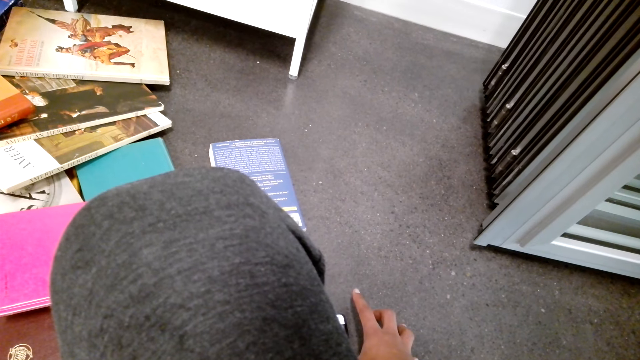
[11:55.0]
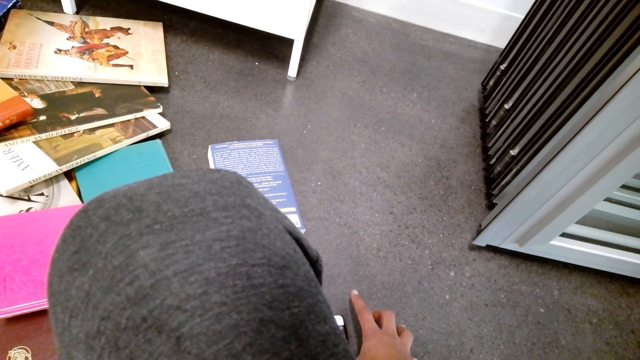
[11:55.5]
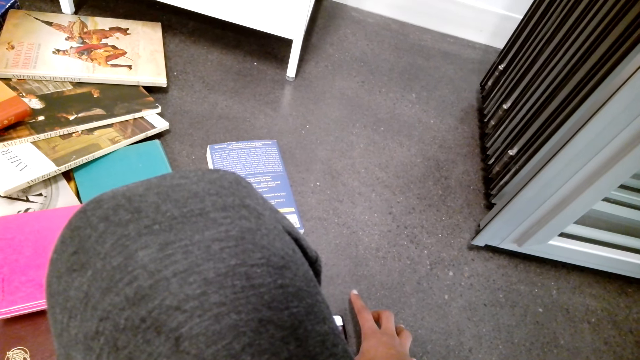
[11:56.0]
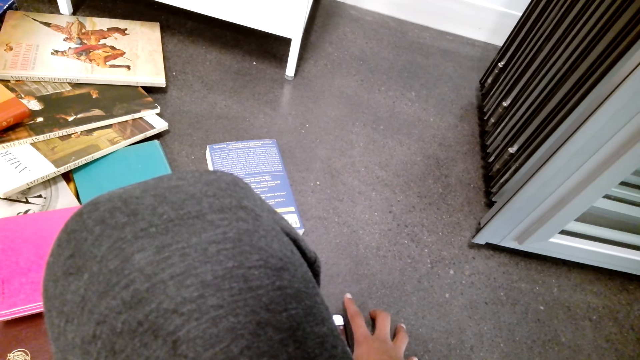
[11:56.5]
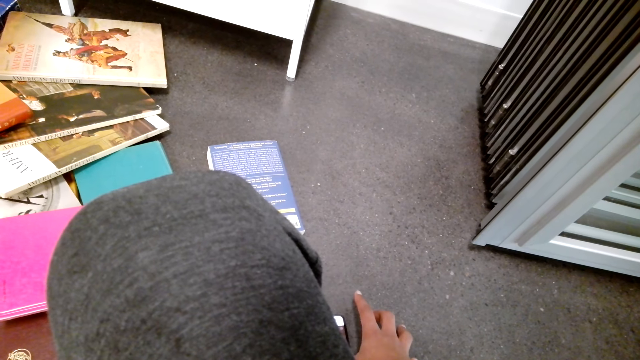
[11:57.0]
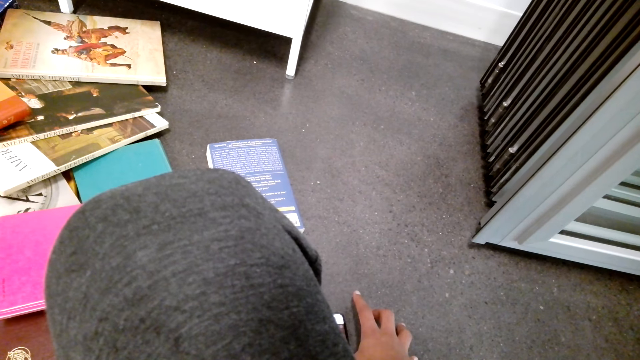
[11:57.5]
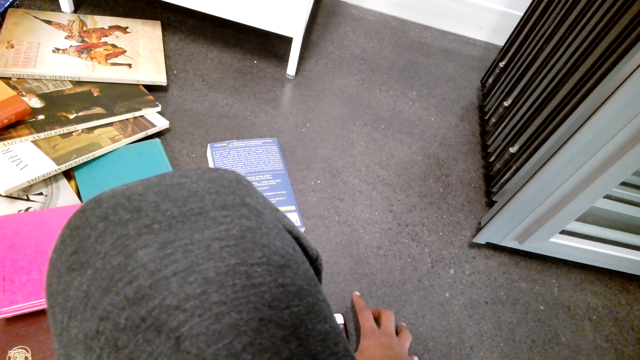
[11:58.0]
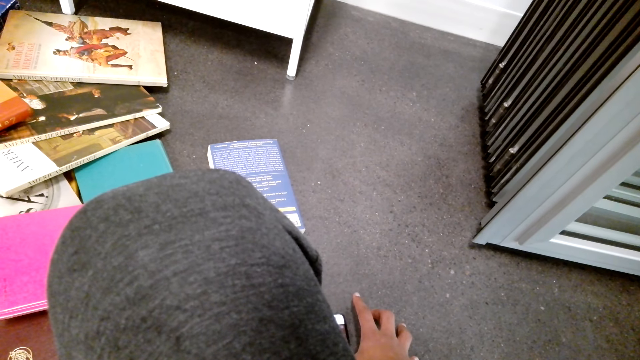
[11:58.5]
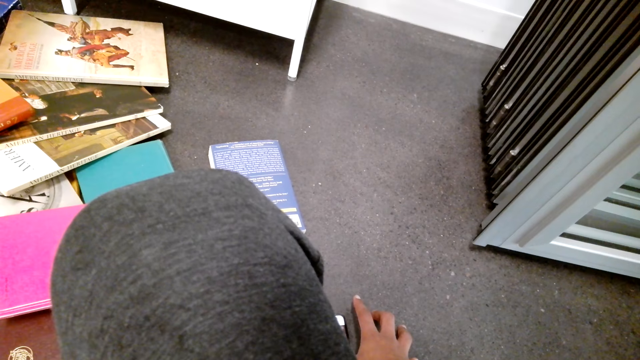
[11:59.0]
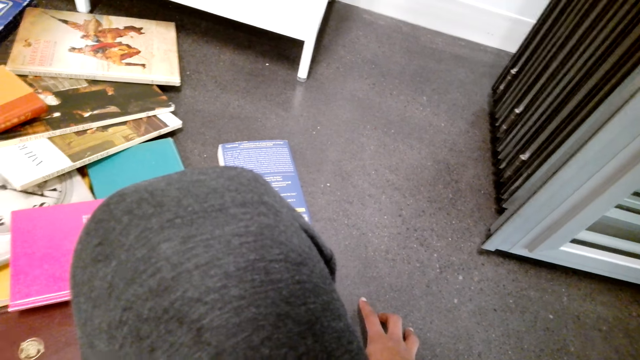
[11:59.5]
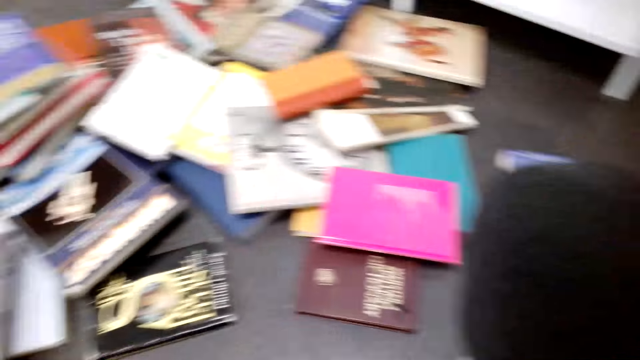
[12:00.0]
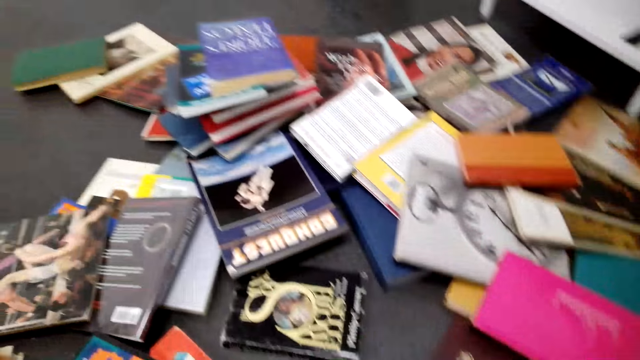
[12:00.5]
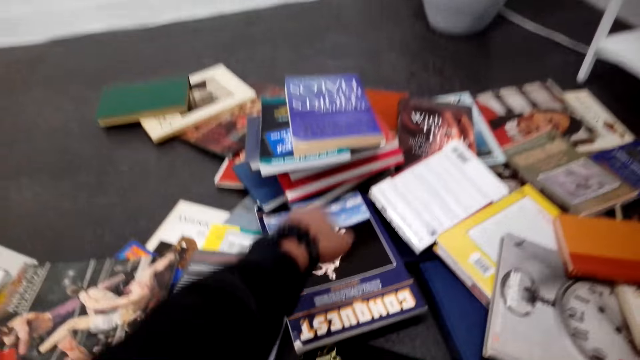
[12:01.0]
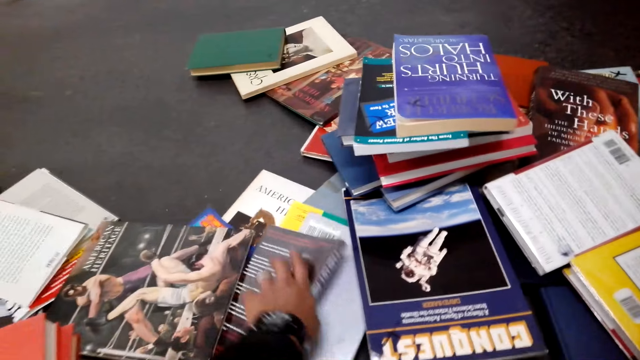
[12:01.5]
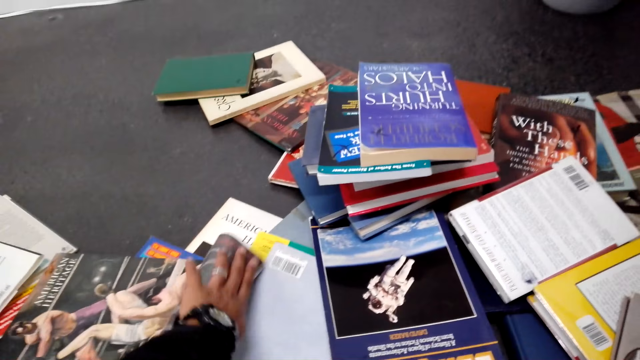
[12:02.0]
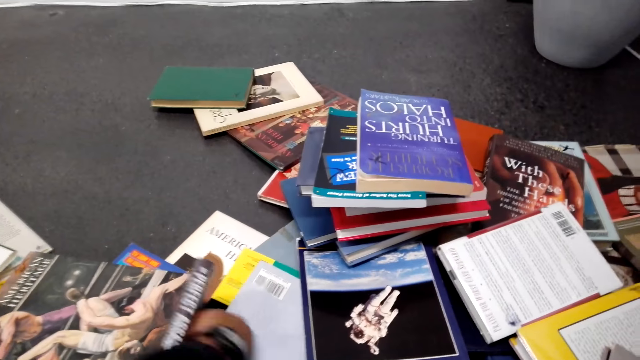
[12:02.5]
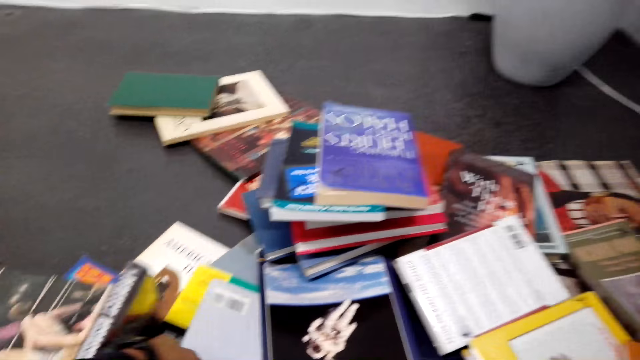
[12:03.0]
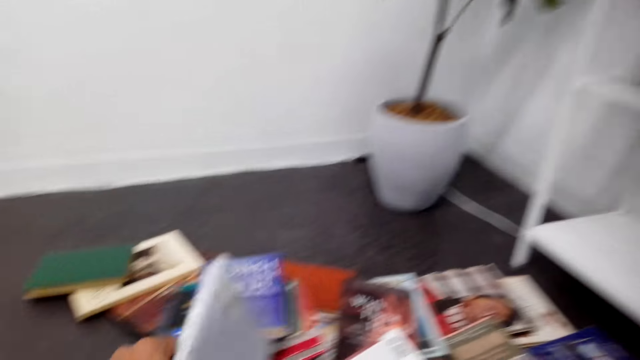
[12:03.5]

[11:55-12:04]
The camera wearer turns around. They pick up a book on the floor. They touch the book.

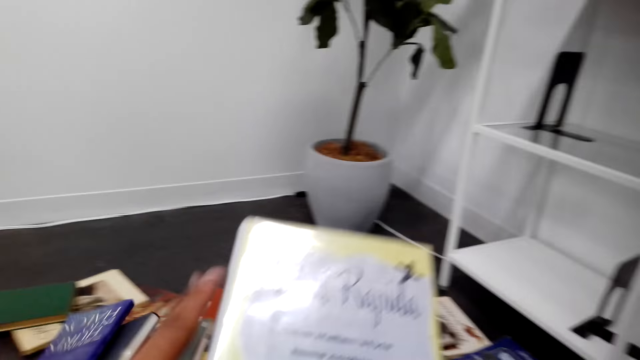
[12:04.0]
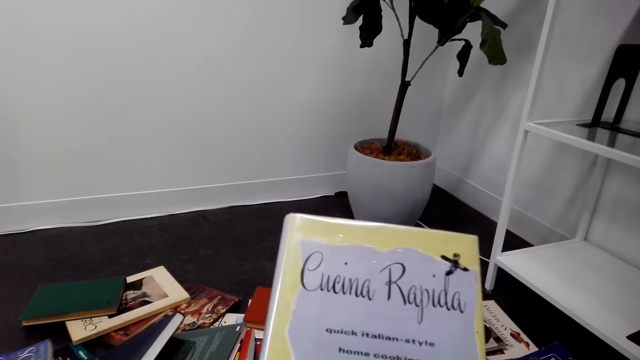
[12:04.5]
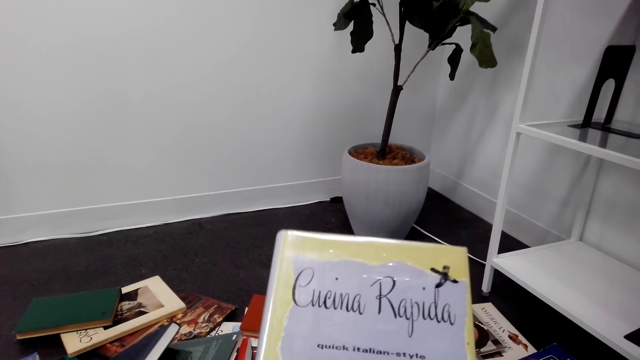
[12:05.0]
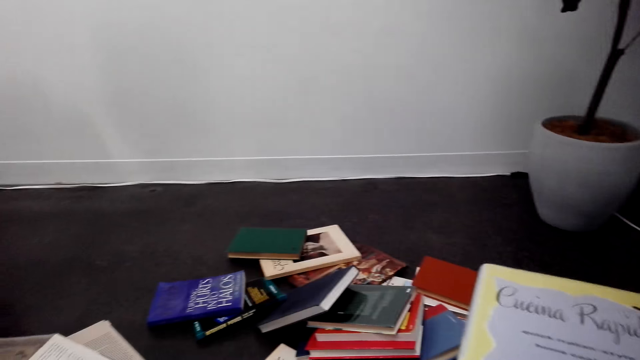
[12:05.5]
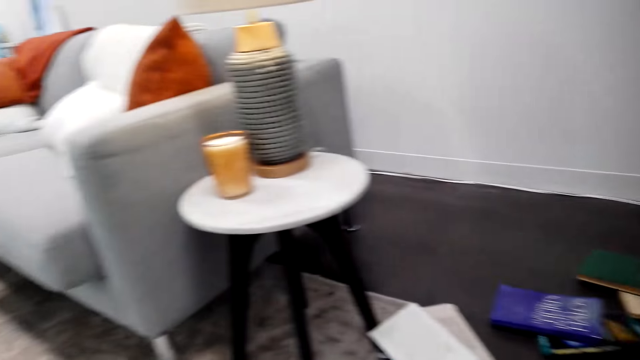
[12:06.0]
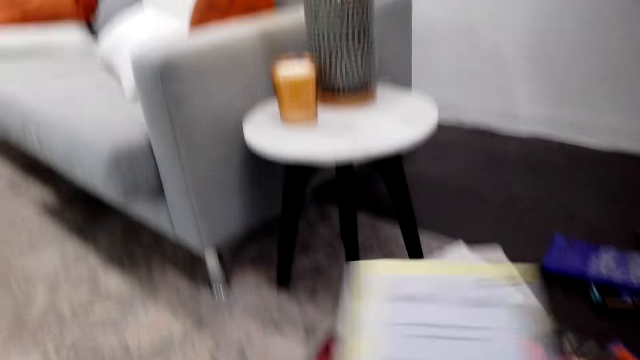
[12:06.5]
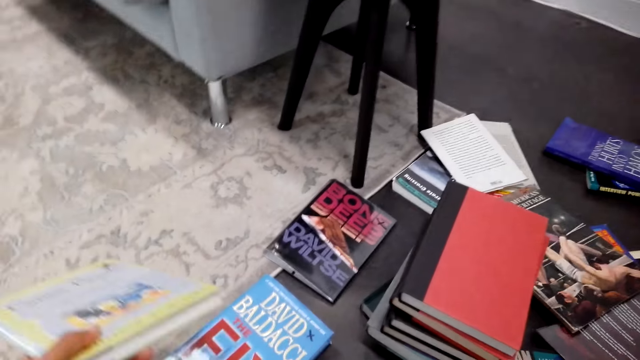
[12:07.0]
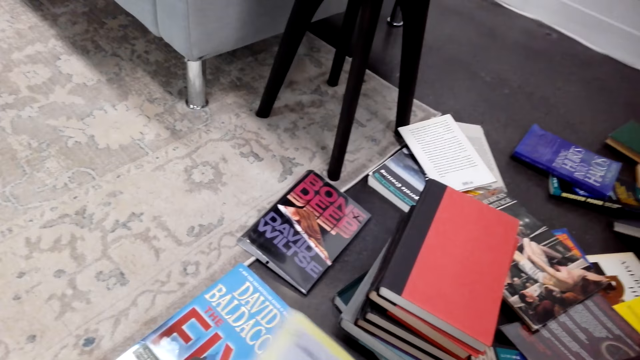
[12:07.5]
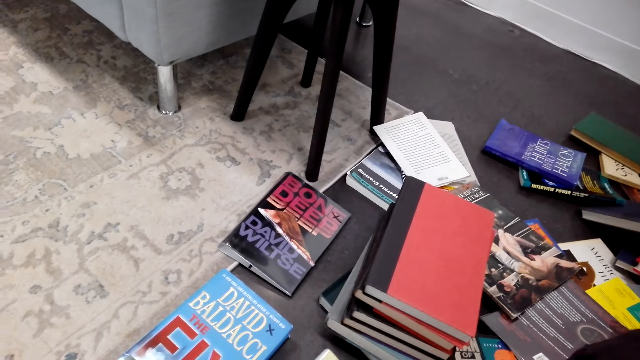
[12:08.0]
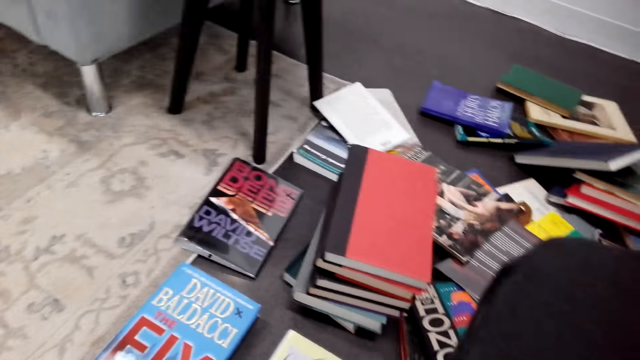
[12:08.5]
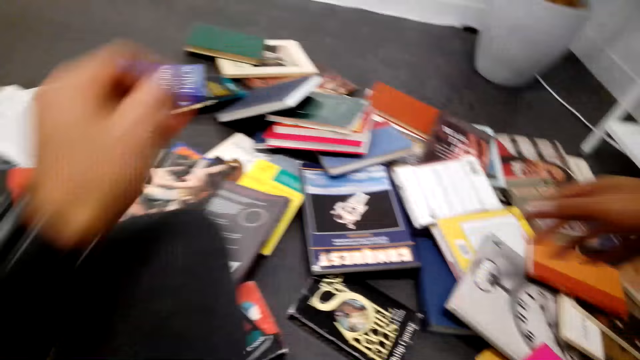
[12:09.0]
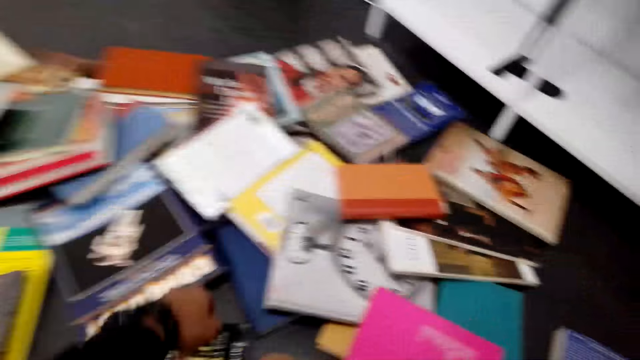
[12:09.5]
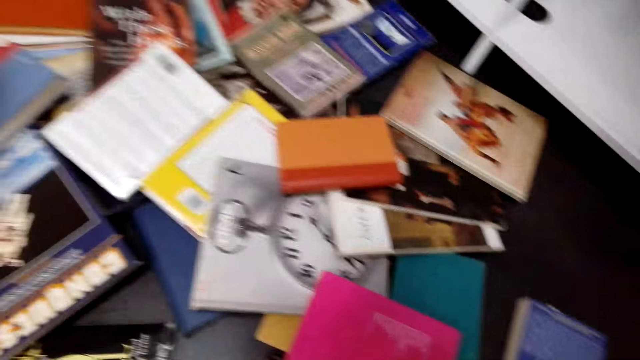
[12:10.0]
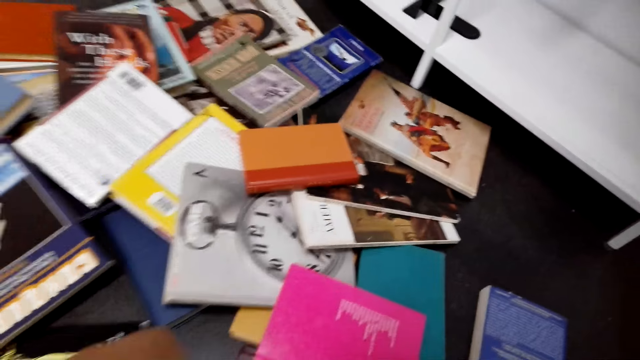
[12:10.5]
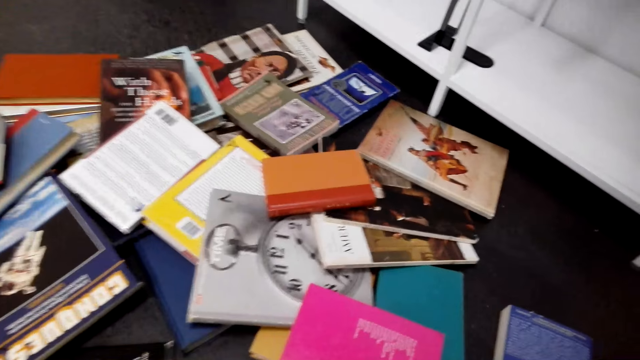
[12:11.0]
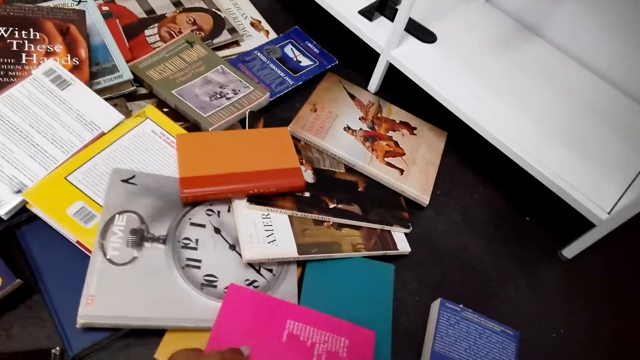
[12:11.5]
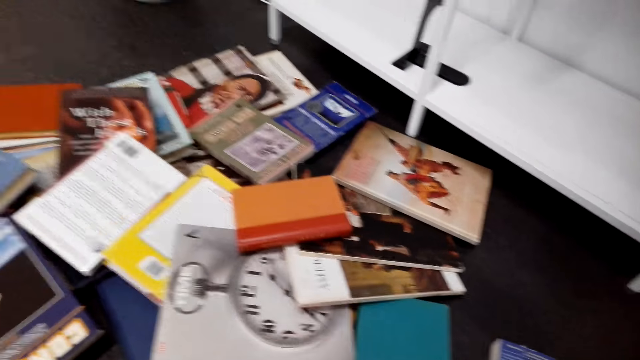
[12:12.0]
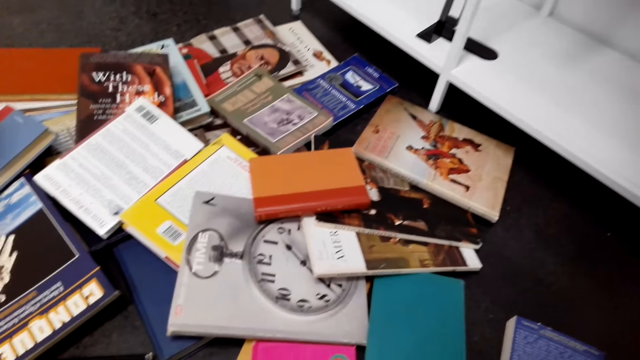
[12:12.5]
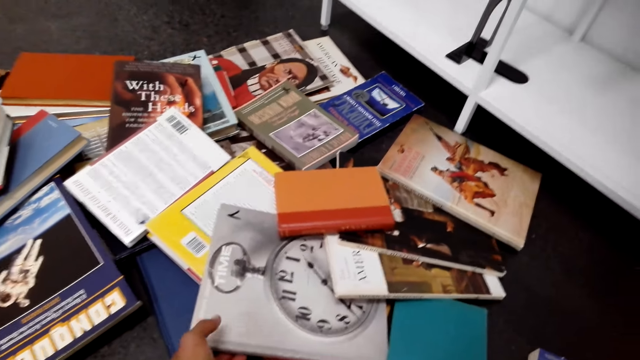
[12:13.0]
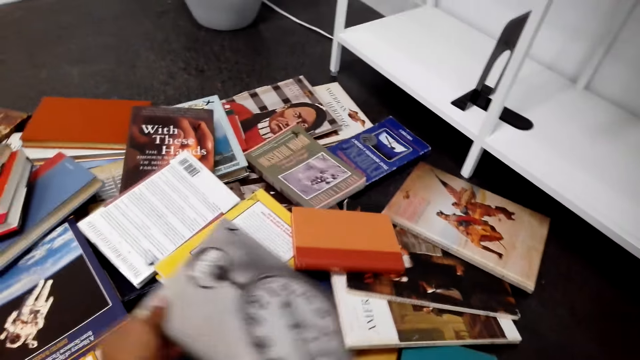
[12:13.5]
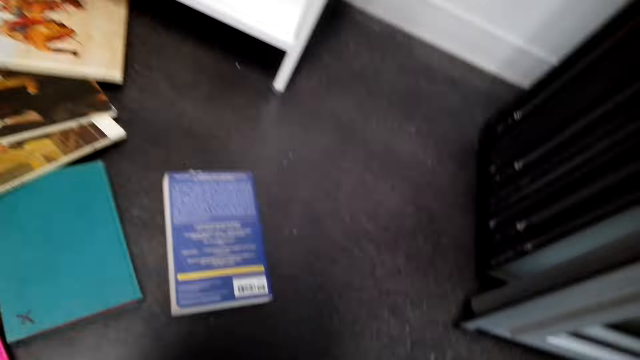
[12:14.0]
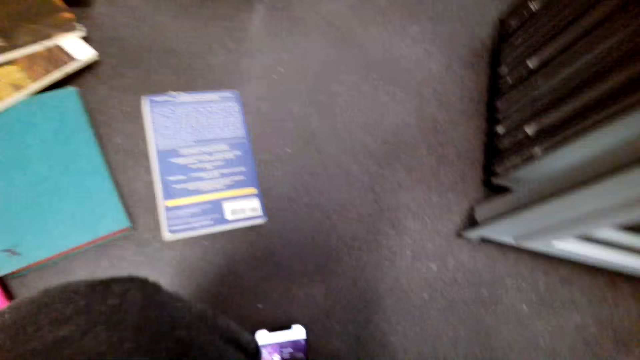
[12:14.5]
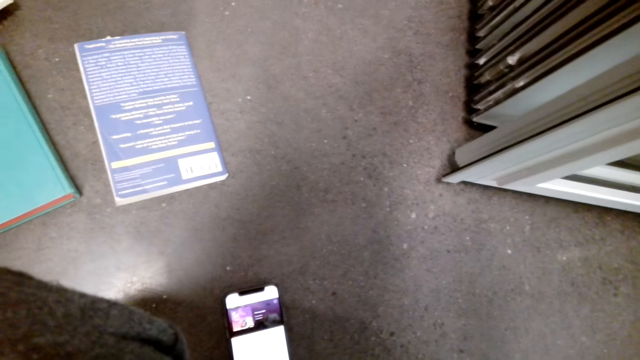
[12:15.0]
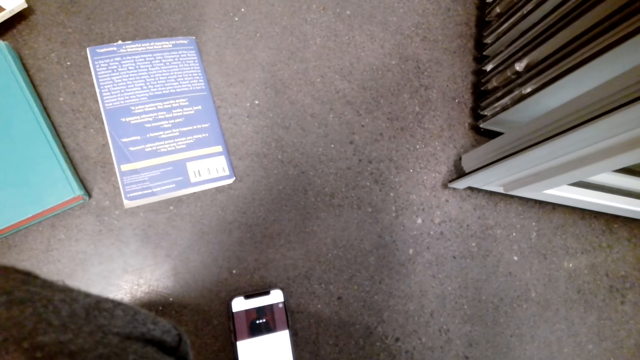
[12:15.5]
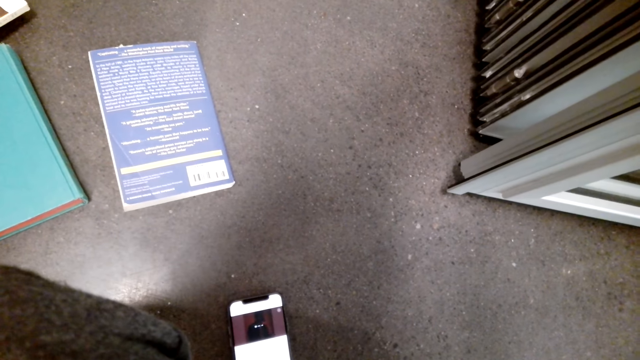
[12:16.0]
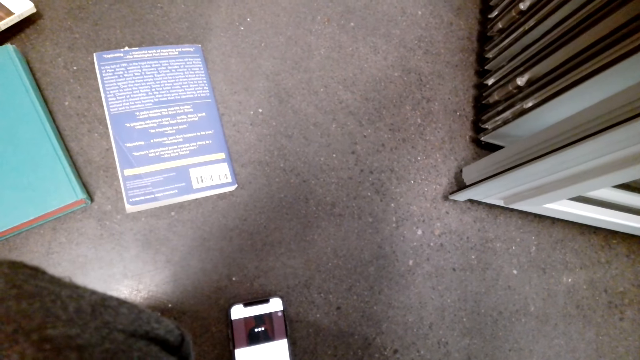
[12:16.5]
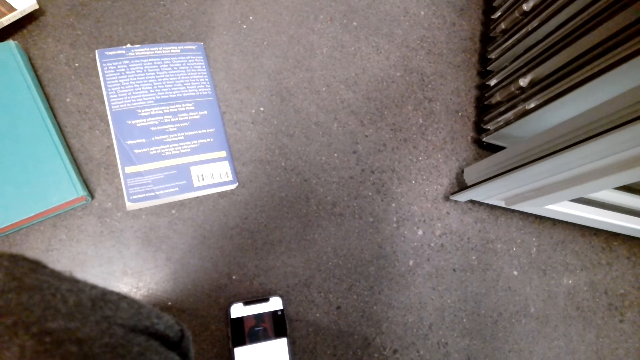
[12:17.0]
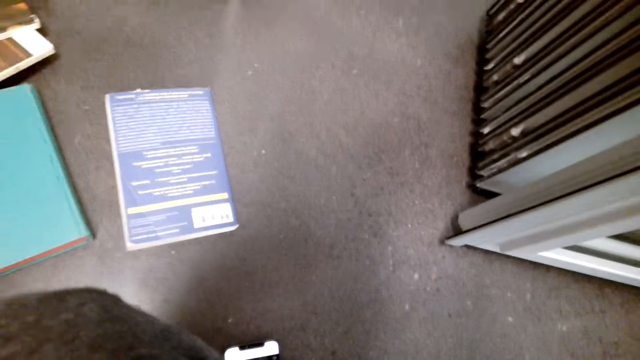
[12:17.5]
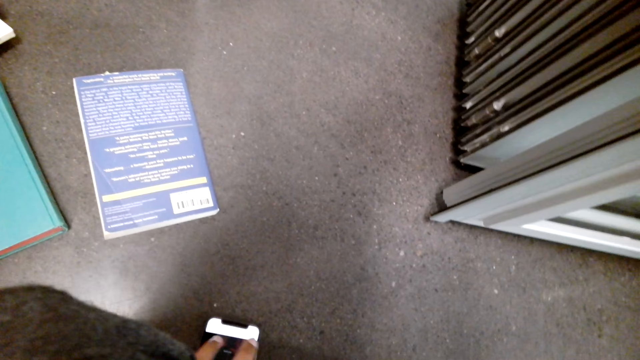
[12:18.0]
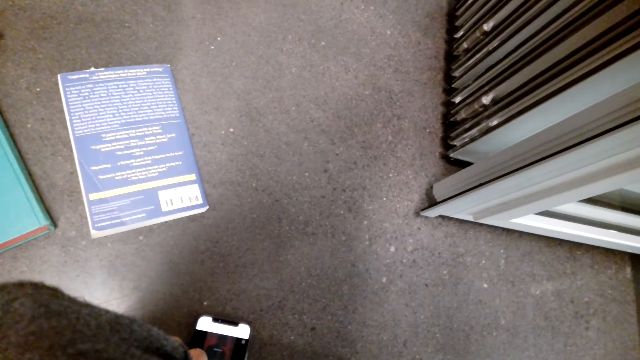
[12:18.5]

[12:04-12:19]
The camera wearer reads on the cover of the book. They look around. They put a book on the floor. They look around. They turn a book on the floor. They pick up a book on the floor. They touch the book. They scroll on a phone. They touch the phone.
